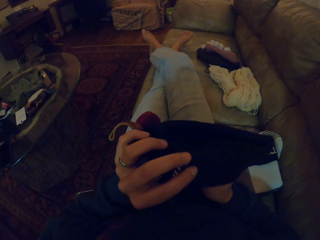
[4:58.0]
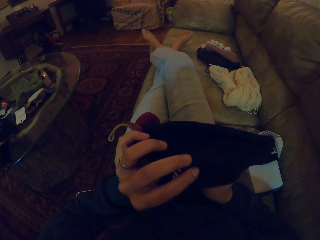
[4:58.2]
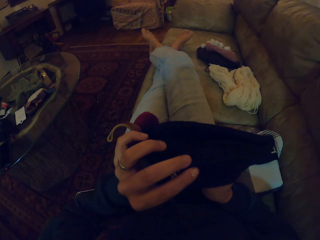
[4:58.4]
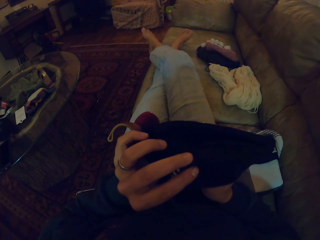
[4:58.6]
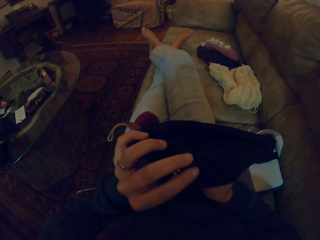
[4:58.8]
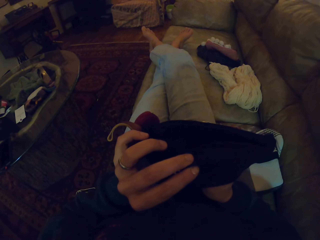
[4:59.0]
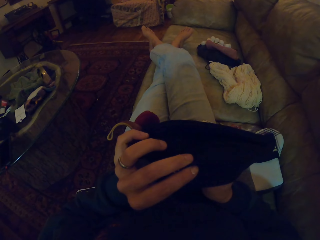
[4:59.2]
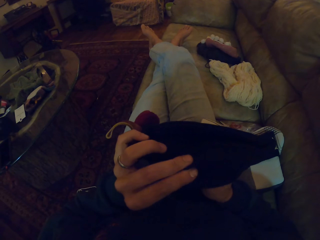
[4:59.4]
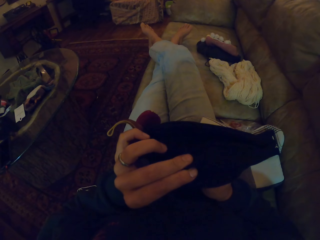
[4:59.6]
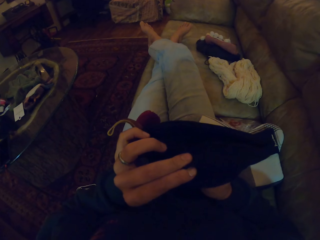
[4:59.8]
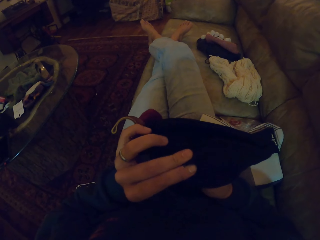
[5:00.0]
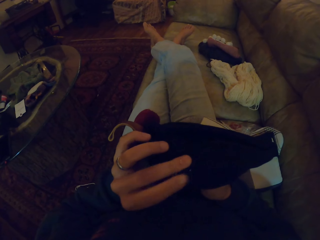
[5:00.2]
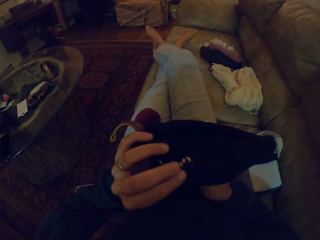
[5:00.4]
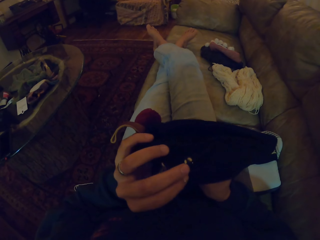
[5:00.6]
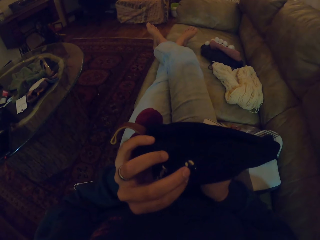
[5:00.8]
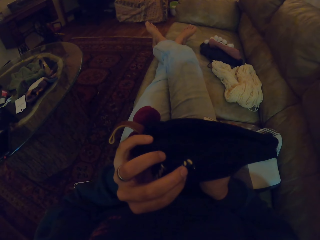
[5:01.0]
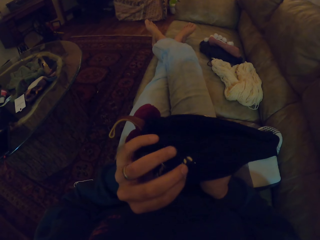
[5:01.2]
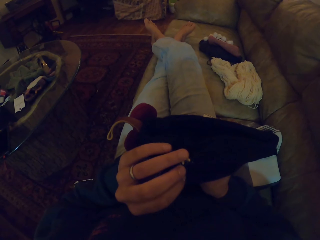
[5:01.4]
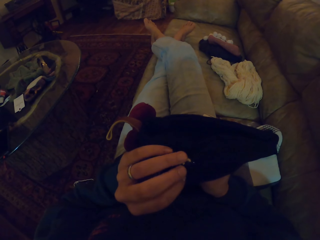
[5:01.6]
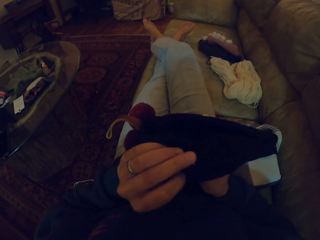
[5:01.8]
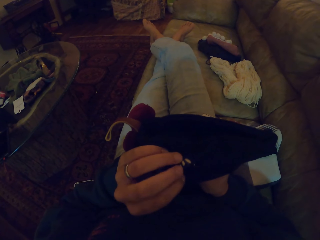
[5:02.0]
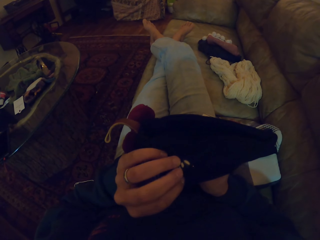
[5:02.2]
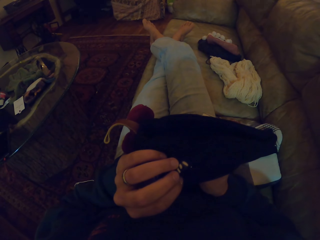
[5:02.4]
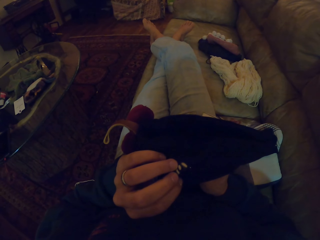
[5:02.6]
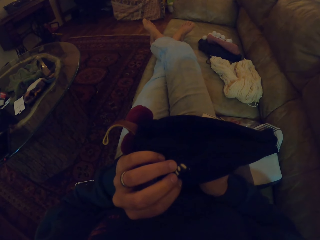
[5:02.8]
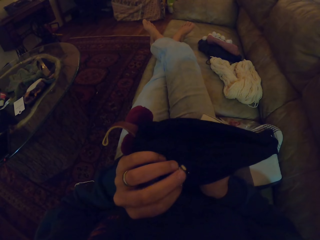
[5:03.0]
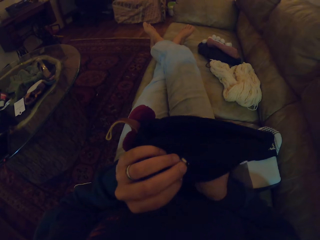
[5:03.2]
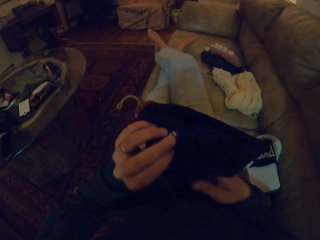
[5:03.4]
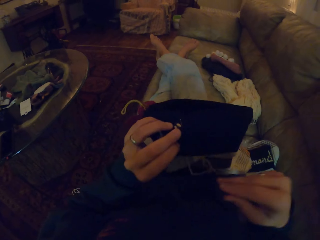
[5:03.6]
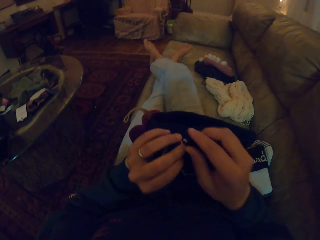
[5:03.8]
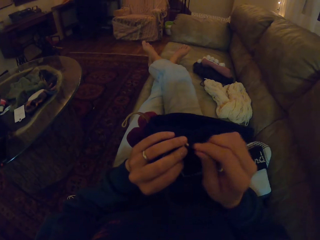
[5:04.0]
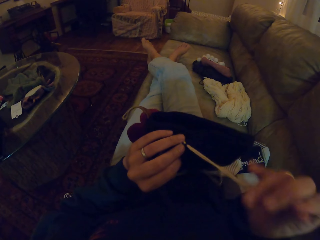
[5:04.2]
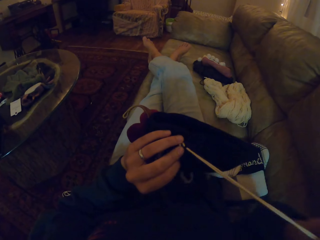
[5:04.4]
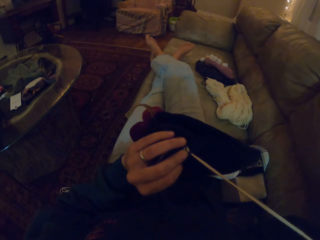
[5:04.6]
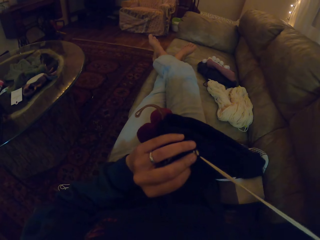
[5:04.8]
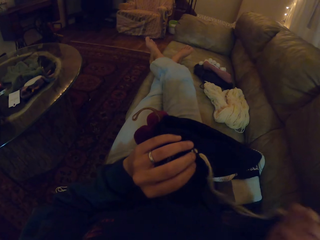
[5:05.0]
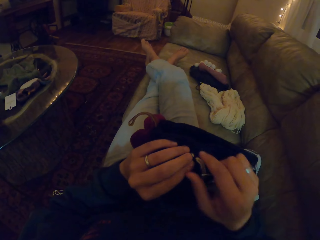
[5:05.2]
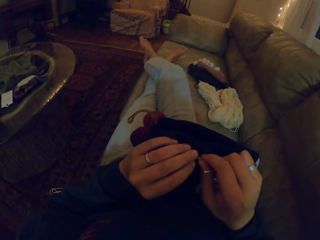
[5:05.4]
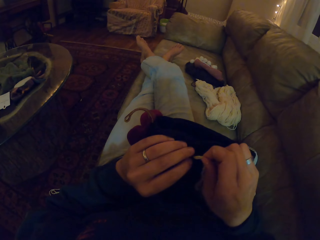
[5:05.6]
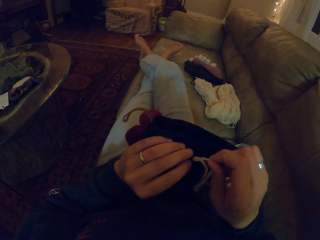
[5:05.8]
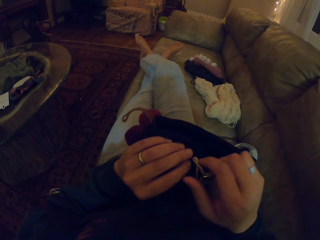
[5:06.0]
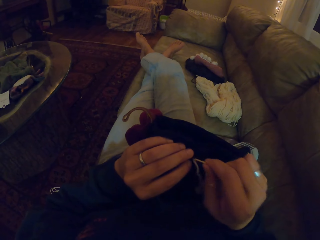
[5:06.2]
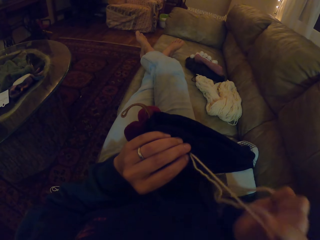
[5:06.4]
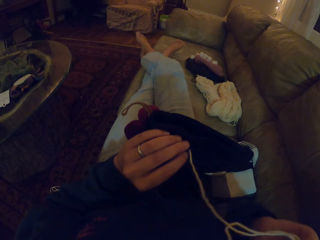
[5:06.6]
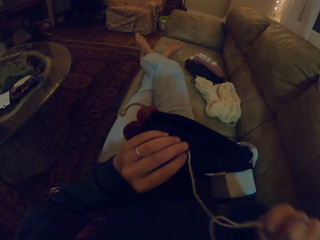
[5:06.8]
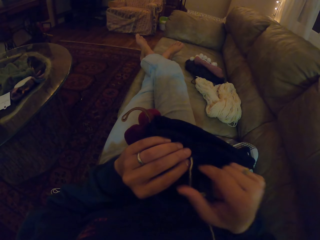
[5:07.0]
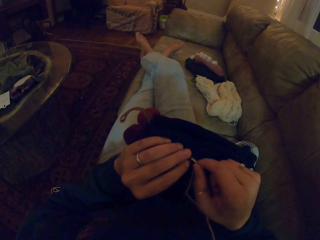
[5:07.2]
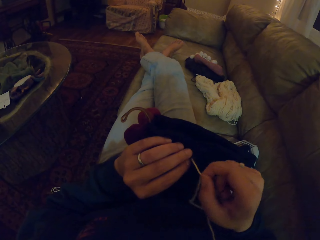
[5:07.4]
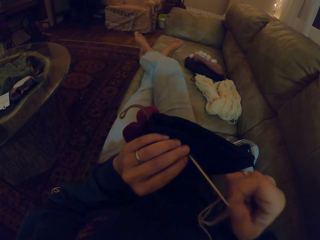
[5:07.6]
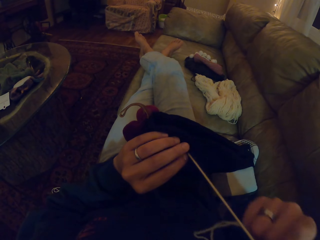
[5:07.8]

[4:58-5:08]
The camera wearer pushes the needle in the fabric. They pull the needle through the fabric. They pull the thread through the fabric.

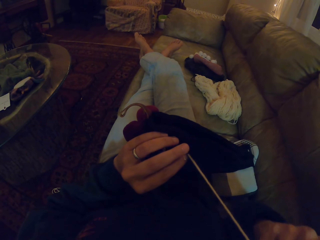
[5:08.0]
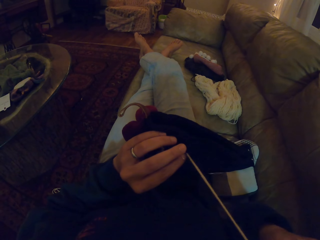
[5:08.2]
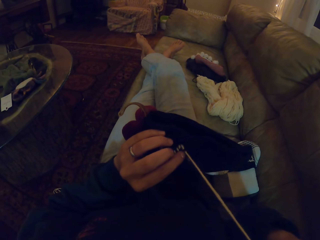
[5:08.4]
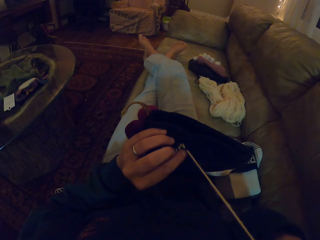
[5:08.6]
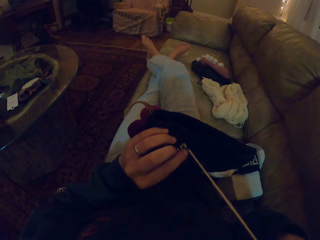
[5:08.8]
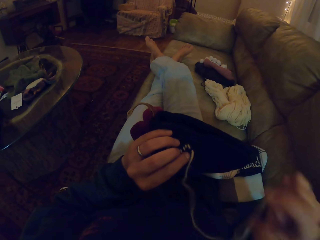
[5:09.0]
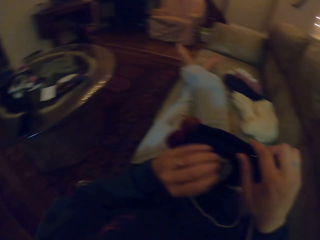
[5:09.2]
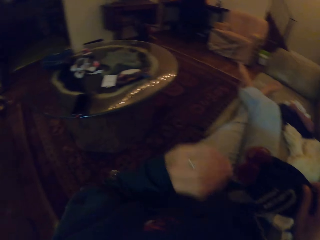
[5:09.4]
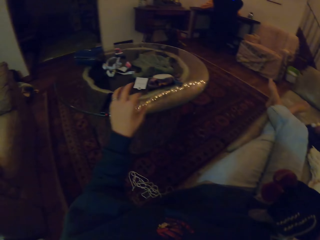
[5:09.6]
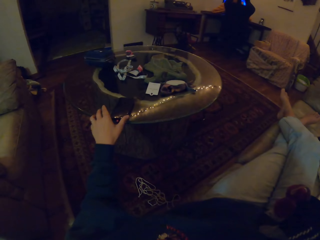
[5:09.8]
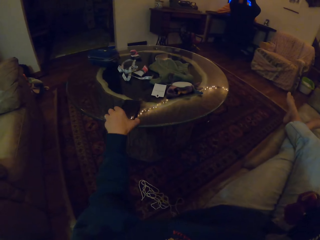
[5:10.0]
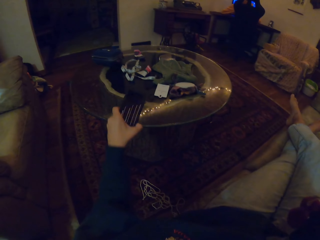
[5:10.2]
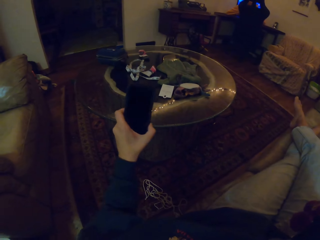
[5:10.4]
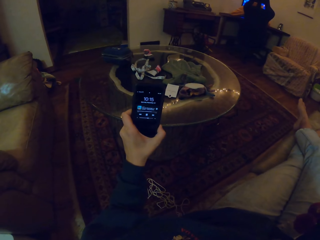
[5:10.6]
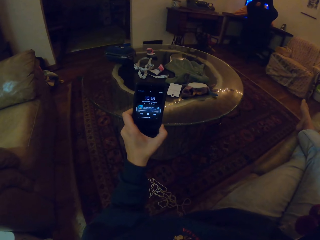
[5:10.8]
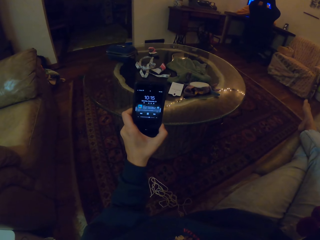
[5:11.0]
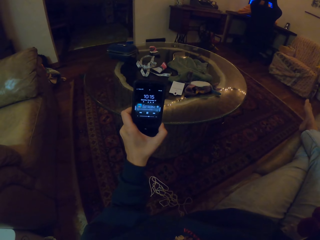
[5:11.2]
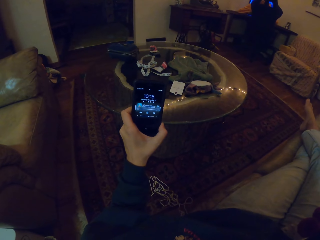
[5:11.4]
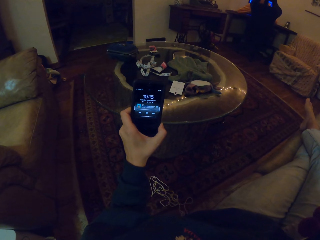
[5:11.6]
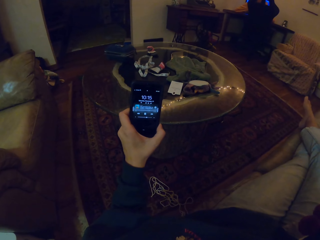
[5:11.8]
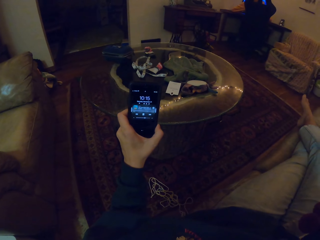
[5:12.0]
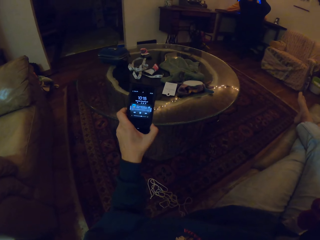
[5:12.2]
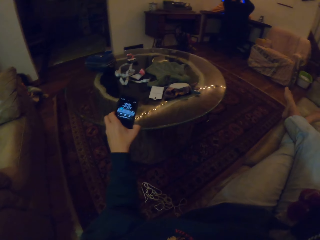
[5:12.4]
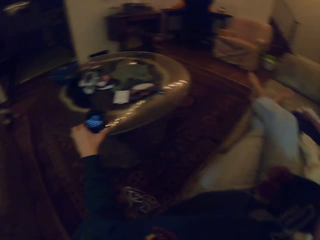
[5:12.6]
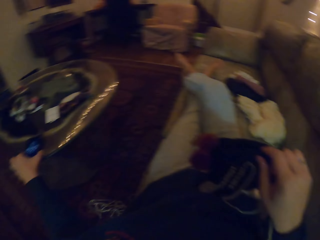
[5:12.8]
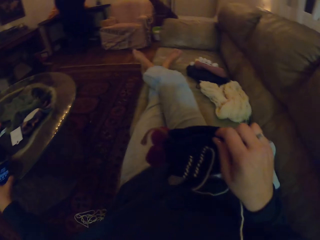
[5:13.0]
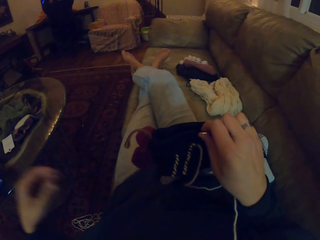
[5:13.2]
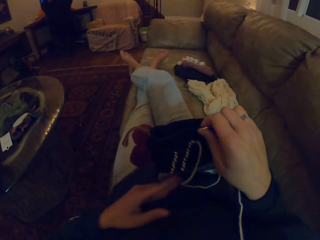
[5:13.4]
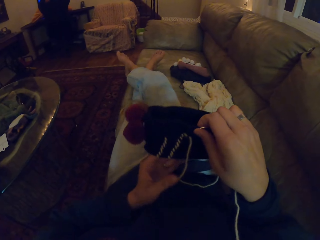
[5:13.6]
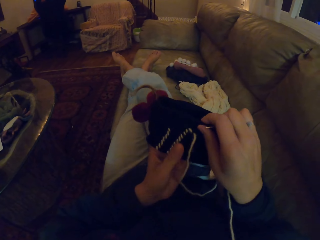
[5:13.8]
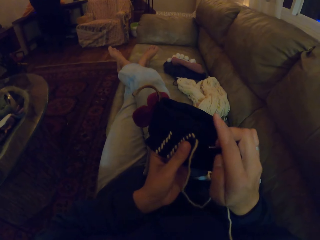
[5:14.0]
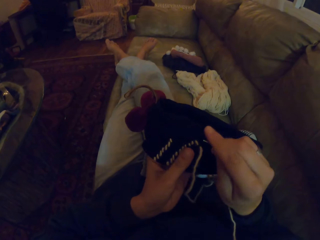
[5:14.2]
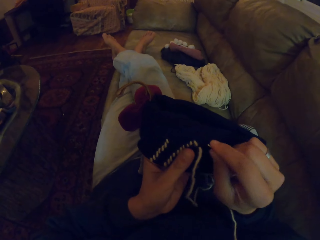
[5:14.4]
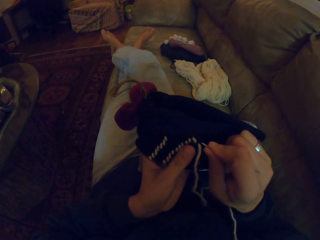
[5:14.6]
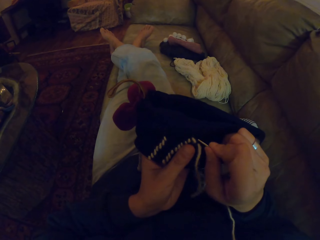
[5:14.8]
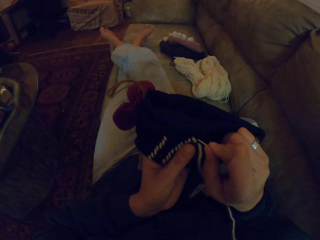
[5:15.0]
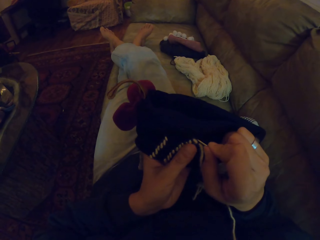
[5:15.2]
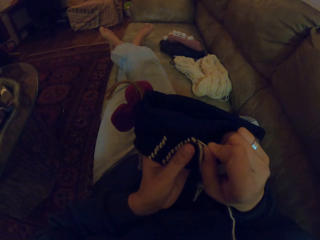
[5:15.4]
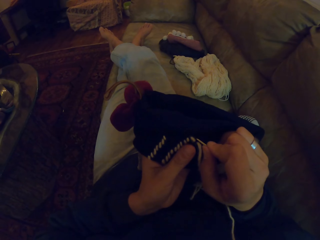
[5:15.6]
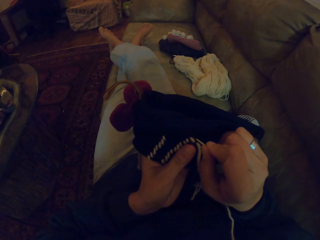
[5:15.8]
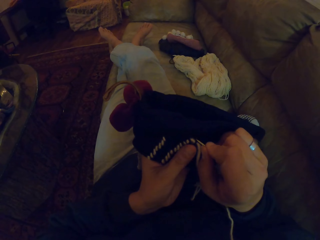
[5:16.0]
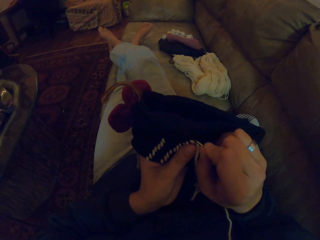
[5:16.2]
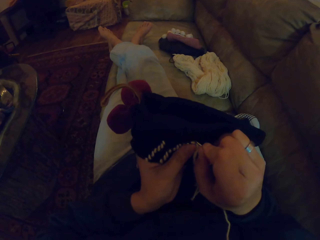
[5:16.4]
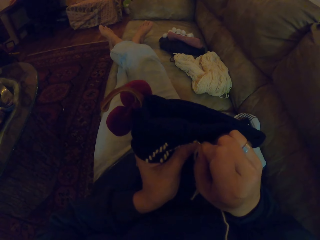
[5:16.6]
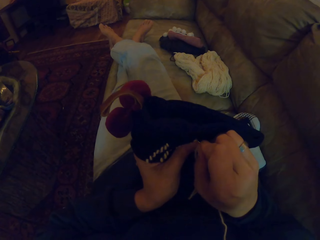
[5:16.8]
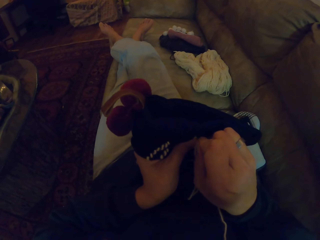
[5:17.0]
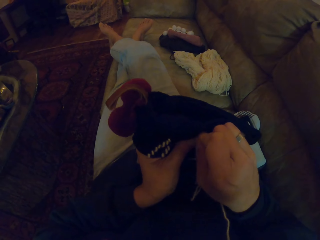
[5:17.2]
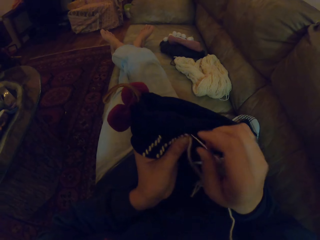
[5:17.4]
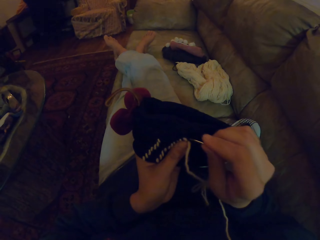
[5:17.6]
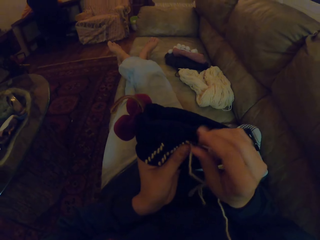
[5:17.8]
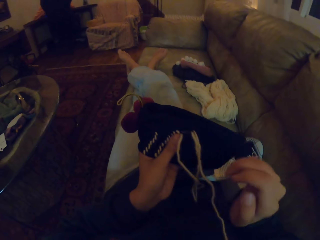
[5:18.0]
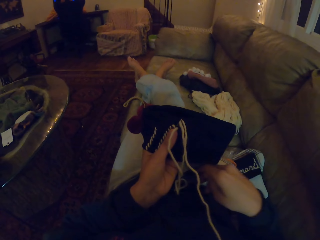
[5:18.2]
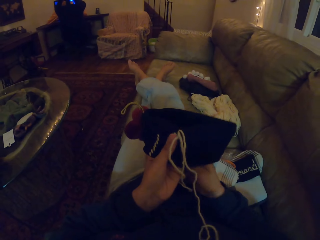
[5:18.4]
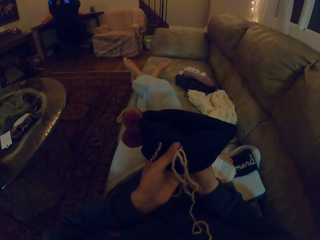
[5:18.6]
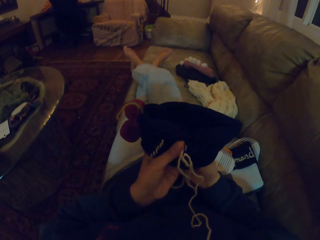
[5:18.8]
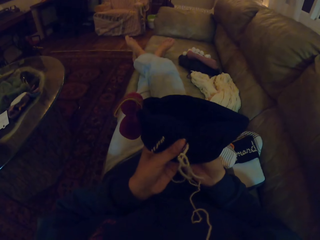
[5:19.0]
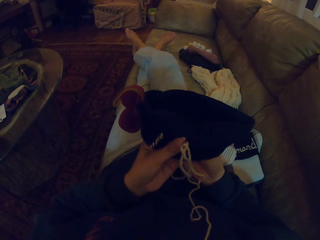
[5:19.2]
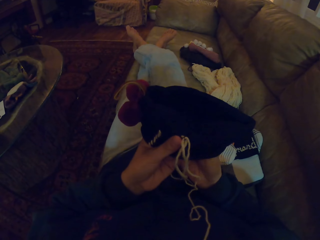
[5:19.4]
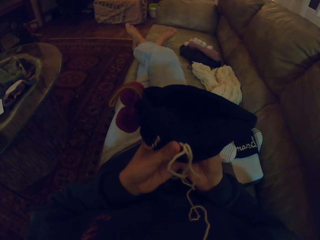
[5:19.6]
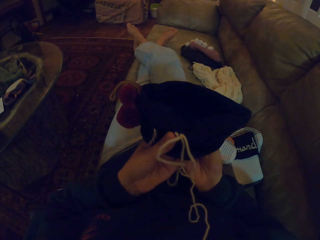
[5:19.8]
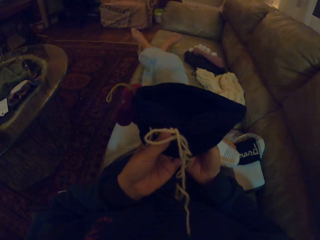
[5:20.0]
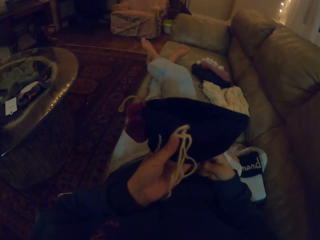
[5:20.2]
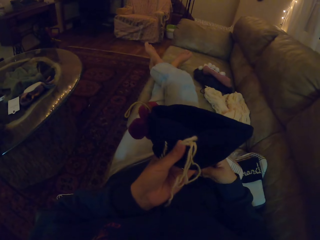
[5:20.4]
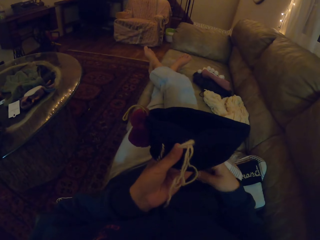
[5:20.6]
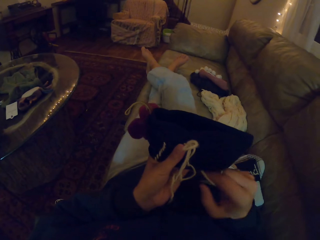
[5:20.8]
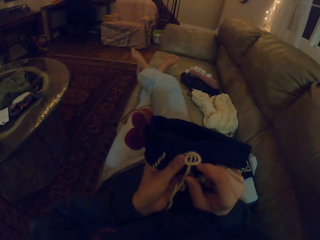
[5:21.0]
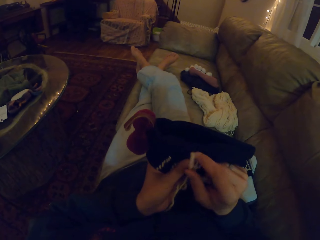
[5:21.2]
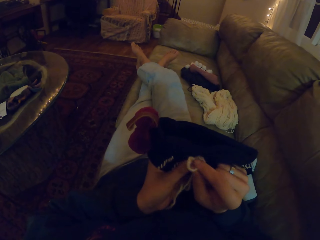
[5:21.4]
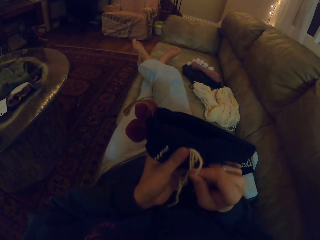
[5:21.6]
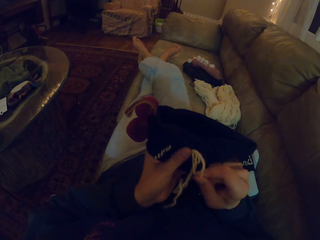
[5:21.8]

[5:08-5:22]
The camera wearer holds the fabric with the right hand. They pick a phone from the table with the left hand. They look at the phone. They press a button on the edge of the phone. They drop the phone on the table. They hold the fabric with the left hand. They knit. They push the needle in the fabric. They pull the needle through the fabric. They pull the thread through the fabric.
